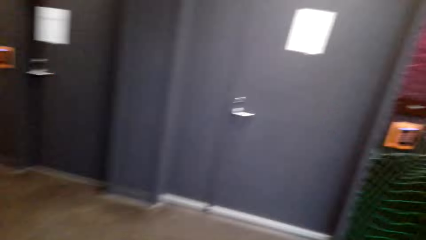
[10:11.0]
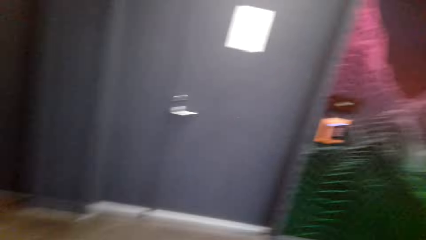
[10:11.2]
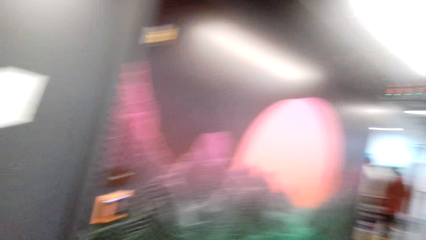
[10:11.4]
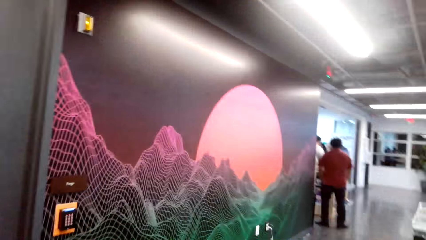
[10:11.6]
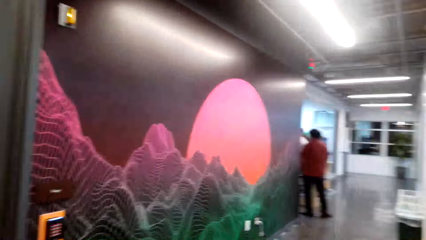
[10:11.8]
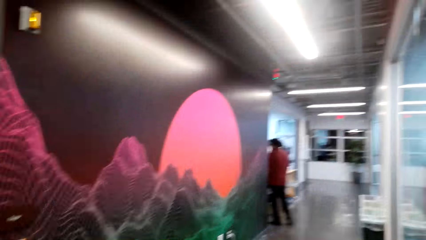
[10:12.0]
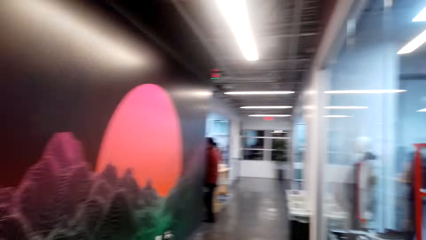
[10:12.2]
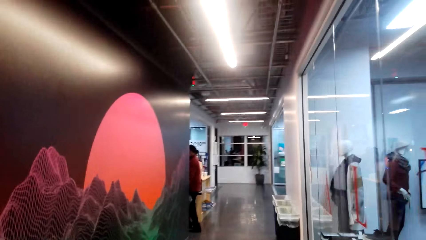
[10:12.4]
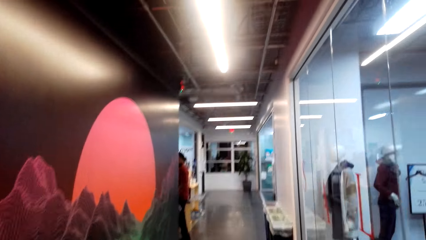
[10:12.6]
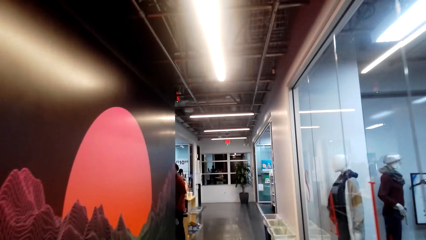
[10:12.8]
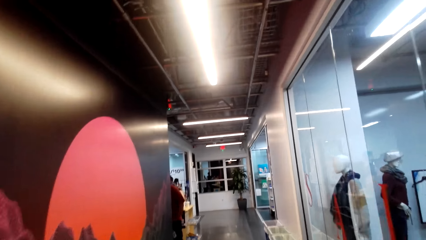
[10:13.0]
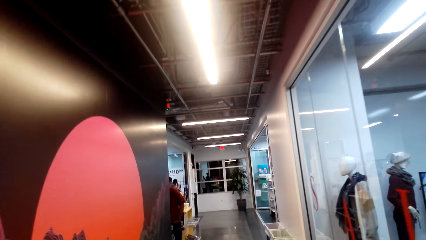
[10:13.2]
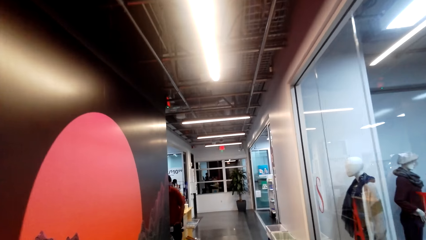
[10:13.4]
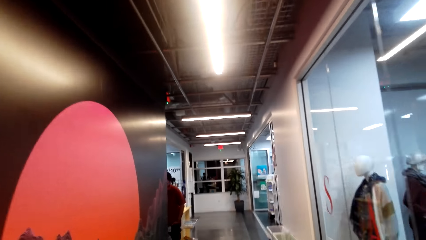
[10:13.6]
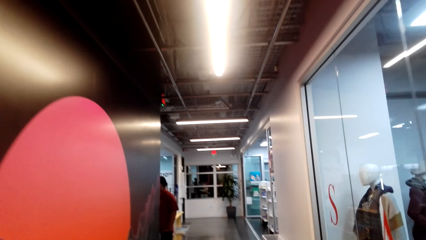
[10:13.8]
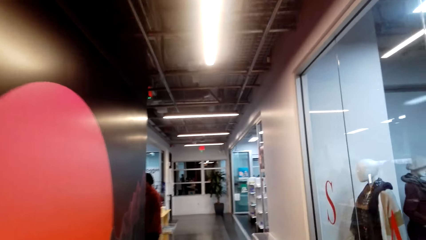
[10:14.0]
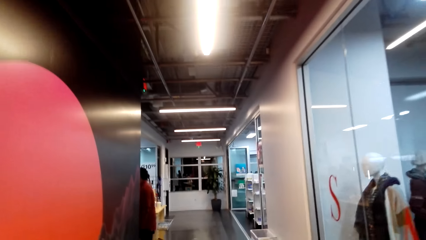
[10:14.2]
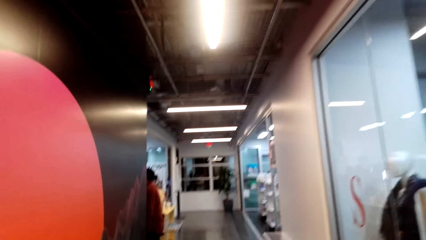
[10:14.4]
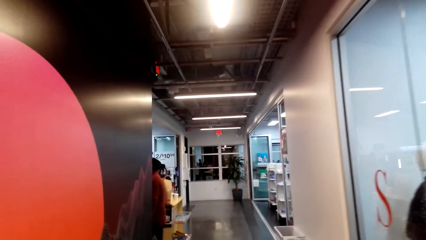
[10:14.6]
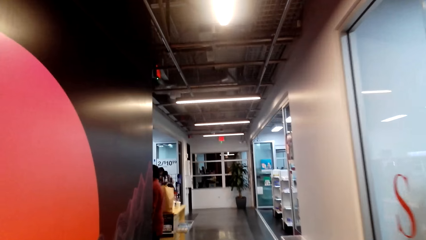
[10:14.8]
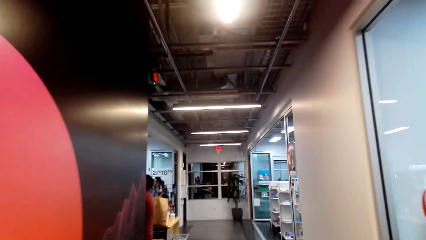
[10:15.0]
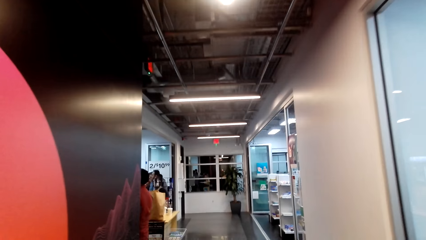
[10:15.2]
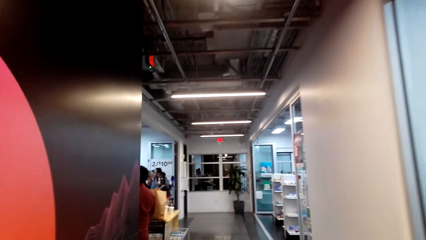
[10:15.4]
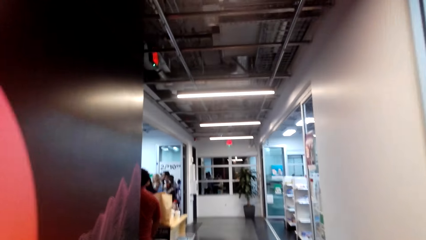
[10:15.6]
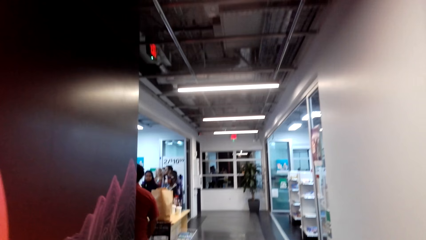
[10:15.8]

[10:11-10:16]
The camera wearer walks outside the cloth store.

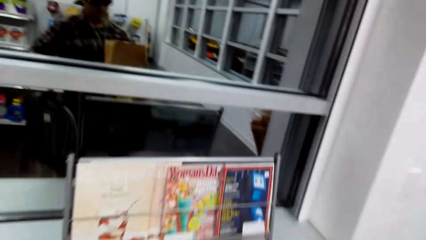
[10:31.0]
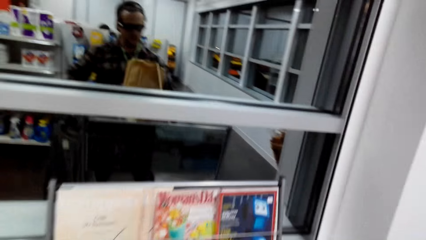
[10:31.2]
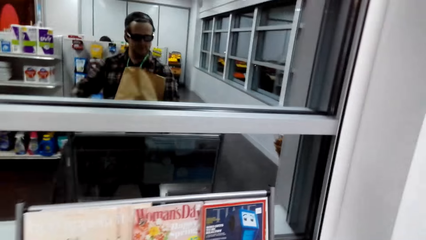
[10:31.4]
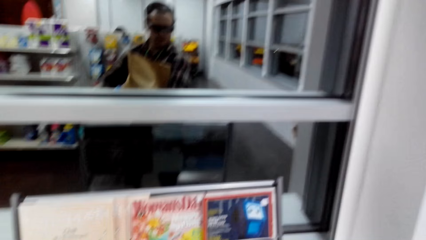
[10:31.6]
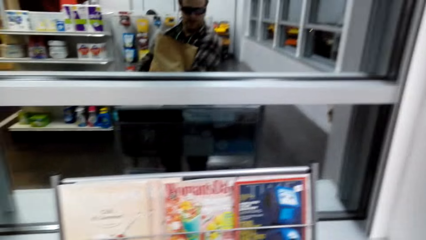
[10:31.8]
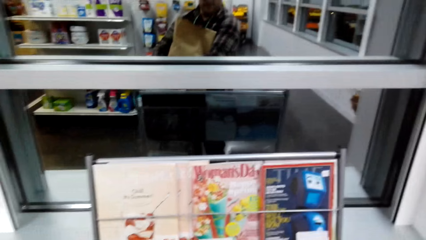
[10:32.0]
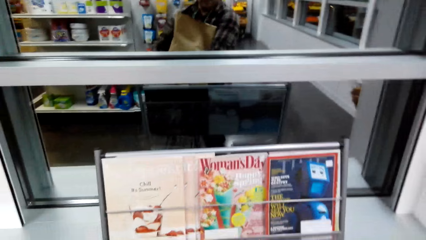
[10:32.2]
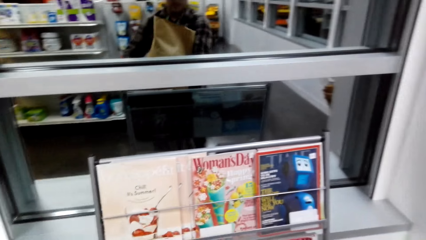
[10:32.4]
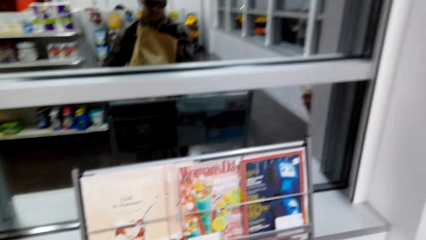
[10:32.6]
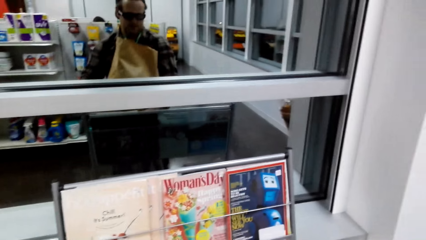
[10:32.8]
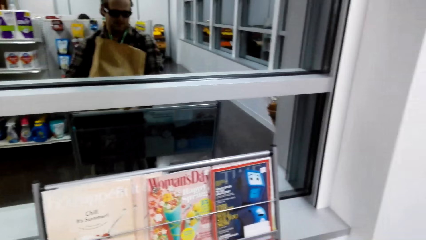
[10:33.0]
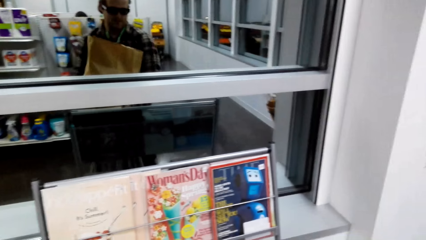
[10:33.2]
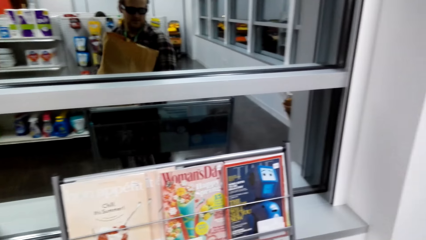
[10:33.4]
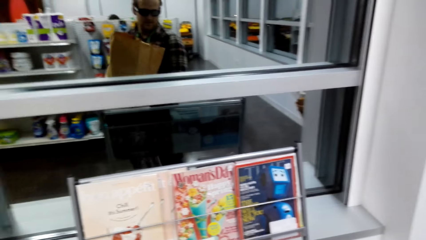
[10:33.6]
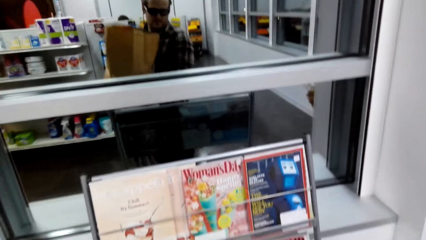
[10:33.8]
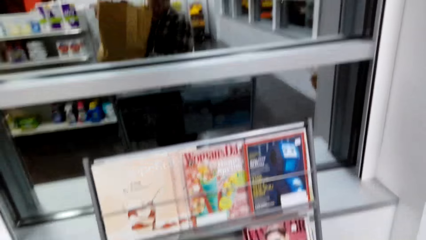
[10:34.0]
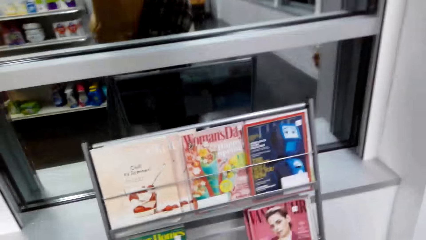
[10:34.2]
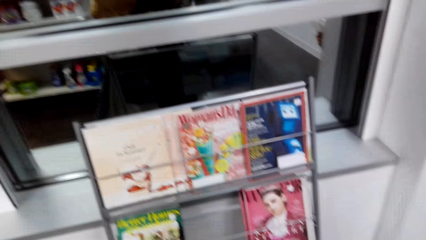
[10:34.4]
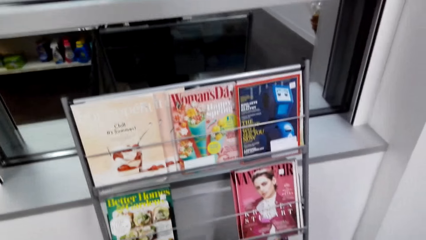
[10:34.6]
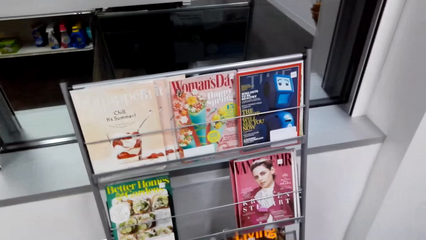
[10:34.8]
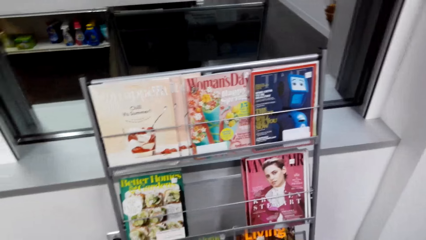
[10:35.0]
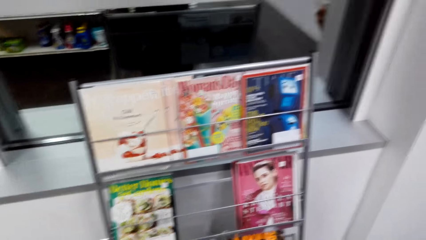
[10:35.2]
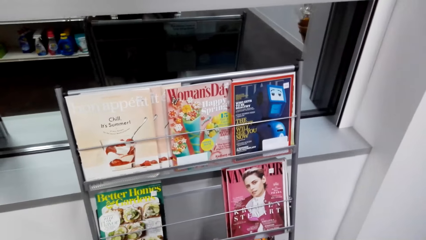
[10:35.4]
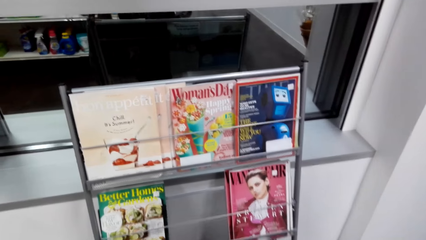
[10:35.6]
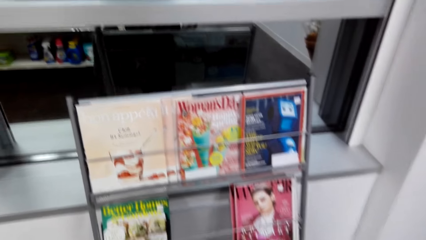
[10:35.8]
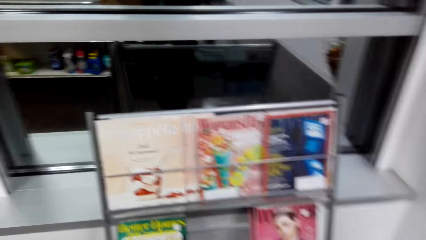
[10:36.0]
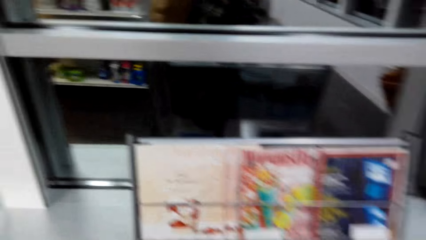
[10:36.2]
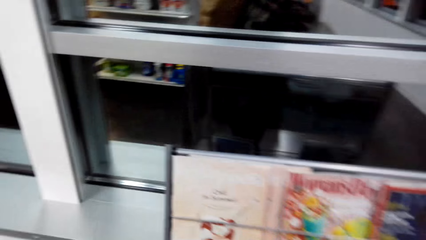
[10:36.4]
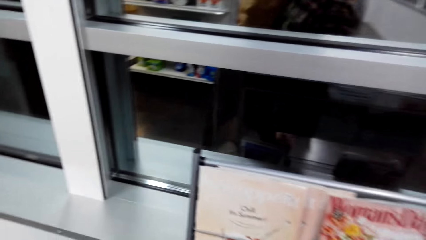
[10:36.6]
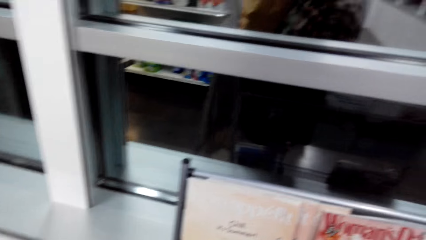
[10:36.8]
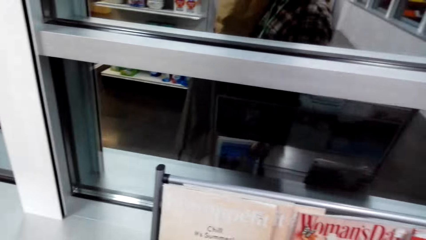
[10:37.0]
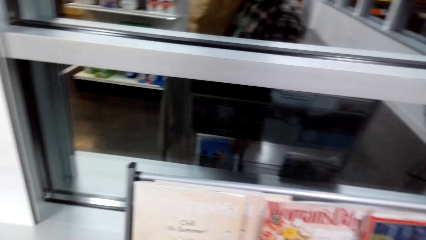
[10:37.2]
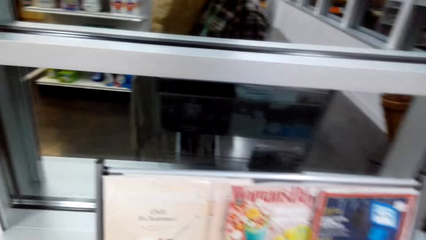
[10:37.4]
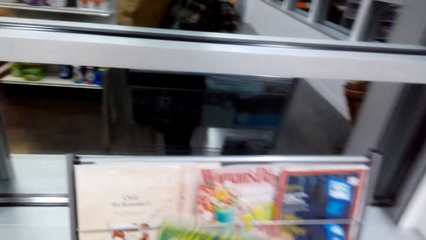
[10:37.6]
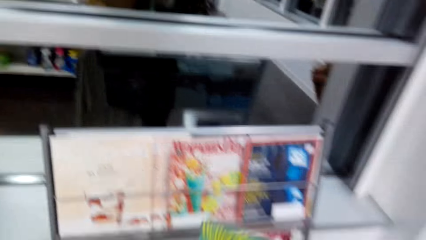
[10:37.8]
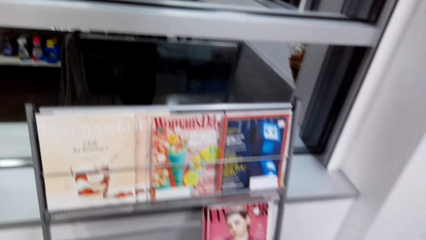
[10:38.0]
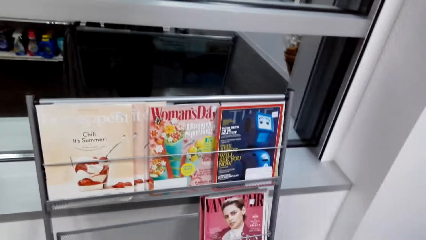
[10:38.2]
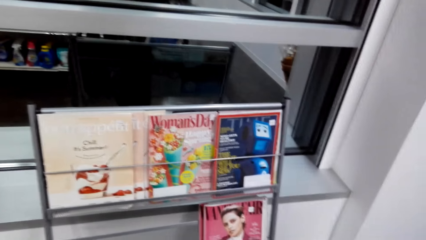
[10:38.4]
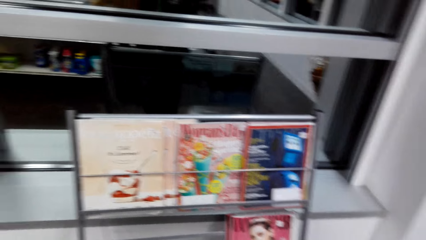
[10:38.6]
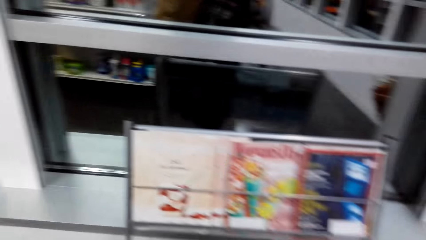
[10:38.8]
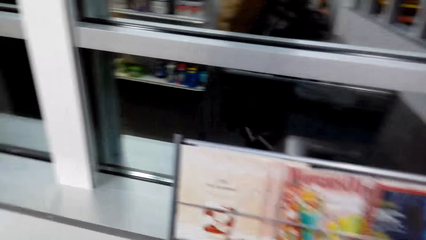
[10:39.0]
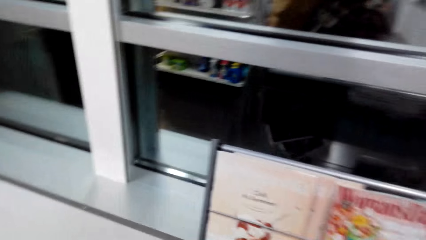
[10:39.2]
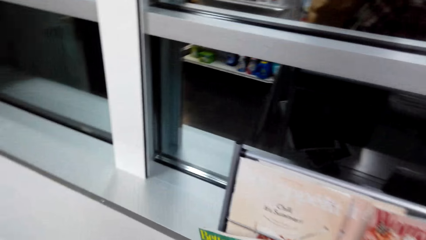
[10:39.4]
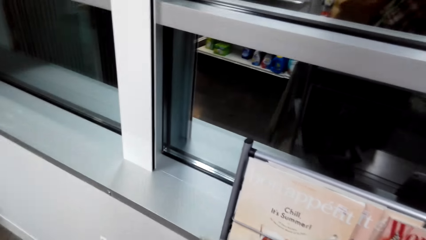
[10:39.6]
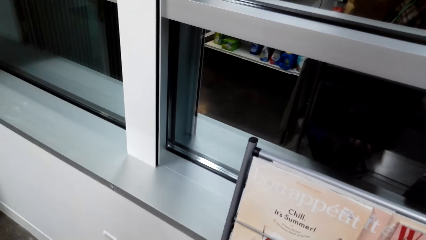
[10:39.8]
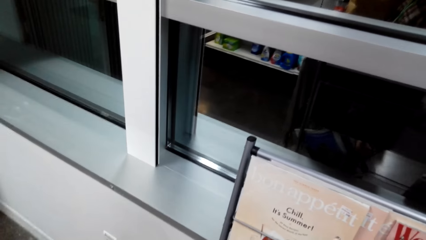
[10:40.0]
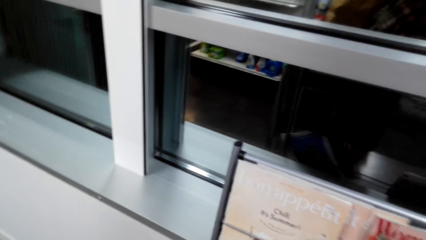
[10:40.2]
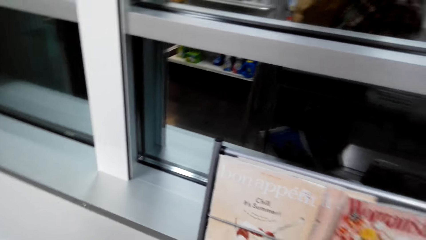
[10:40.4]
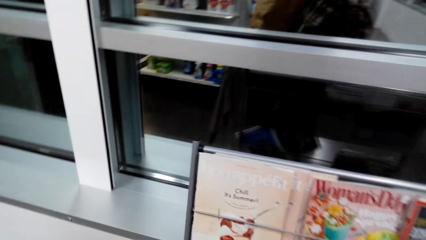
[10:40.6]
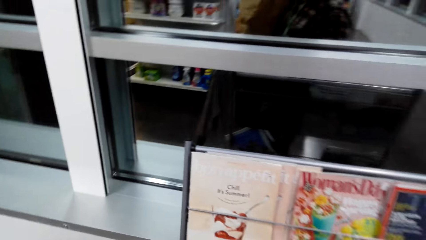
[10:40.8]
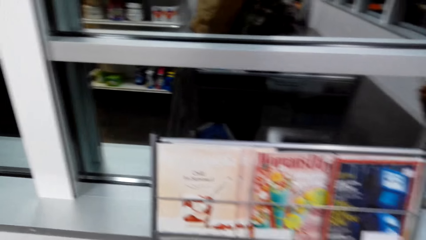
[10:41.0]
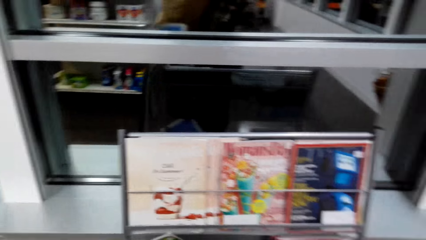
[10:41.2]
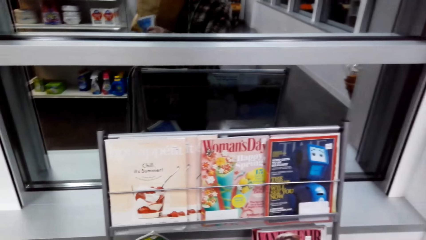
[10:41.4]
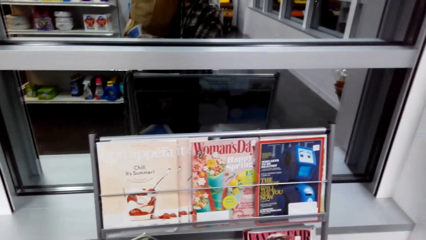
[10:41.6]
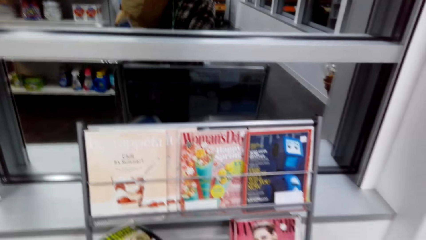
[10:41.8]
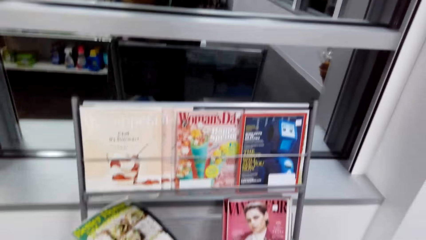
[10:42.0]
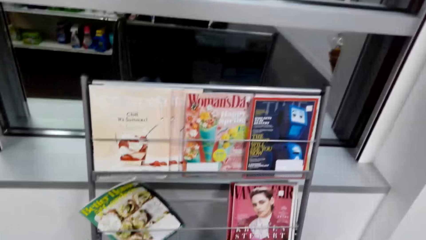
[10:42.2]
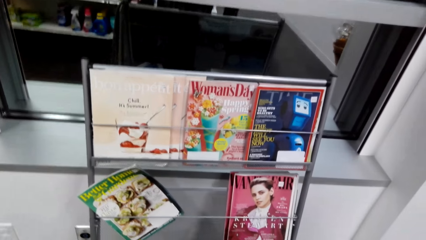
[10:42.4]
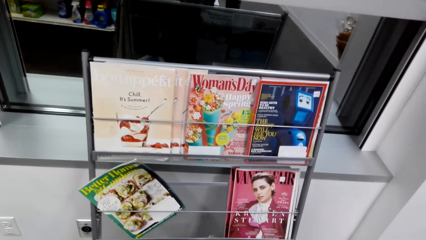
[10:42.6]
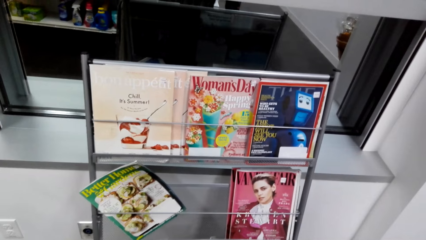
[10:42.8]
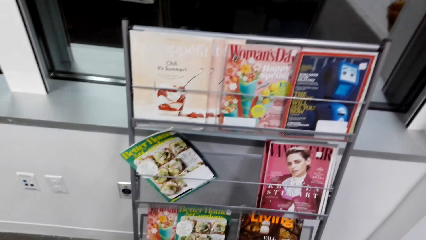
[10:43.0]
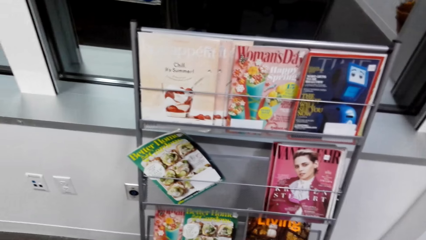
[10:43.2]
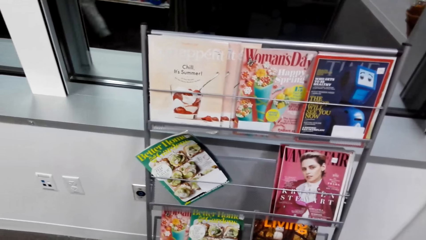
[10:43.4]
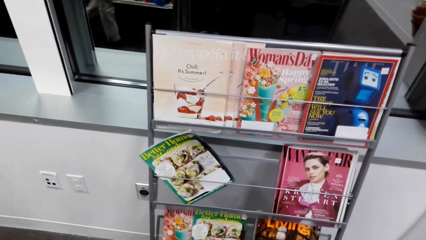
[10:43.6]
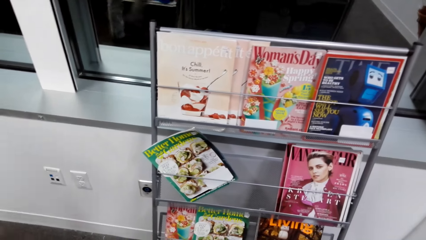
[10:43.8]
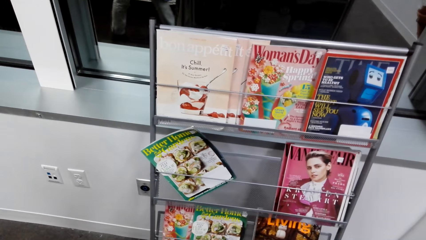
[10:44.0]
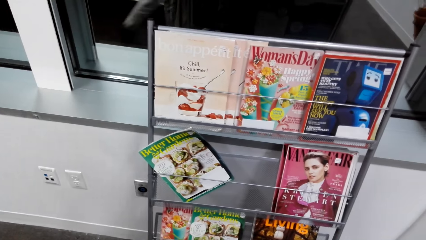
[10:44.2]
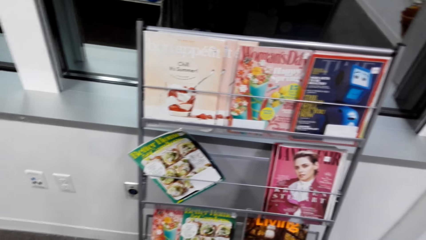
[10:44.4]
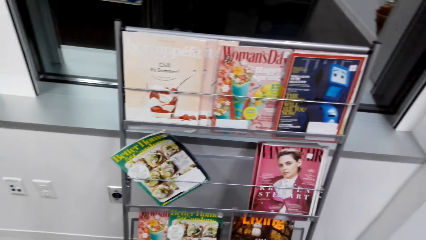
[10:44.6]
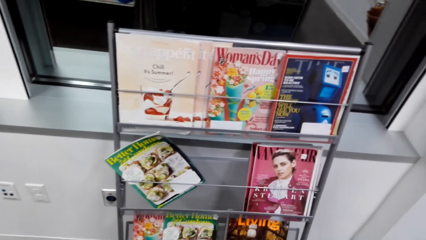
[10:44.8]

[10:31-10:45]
The camera wearer checks the magazine on the stand.
